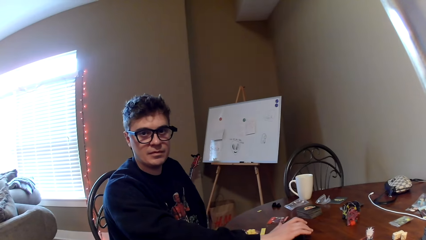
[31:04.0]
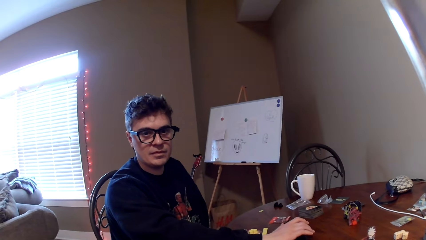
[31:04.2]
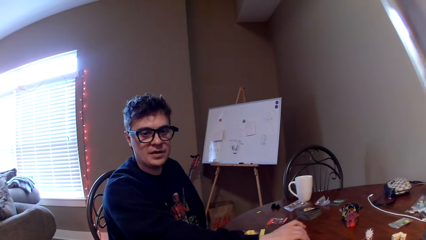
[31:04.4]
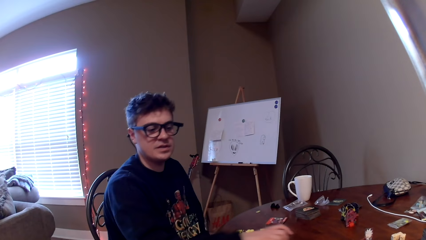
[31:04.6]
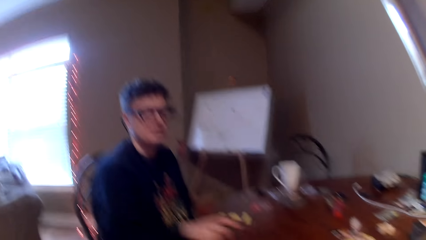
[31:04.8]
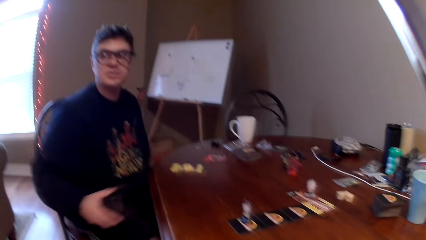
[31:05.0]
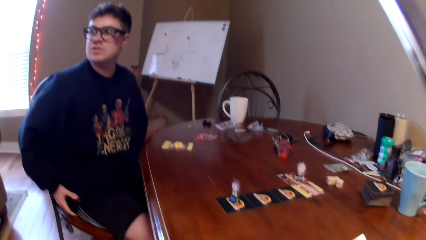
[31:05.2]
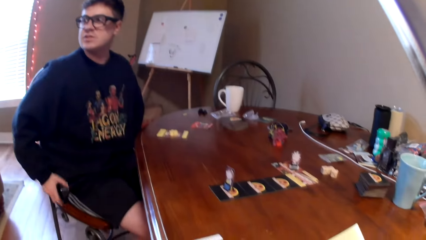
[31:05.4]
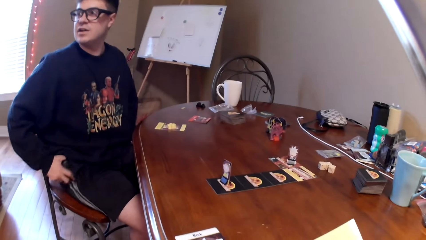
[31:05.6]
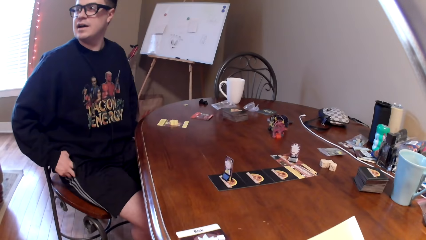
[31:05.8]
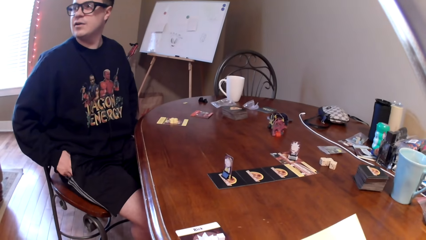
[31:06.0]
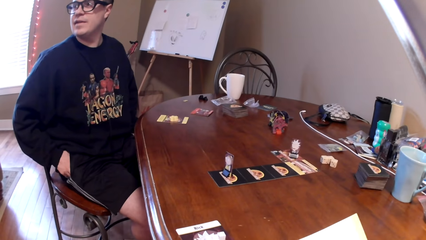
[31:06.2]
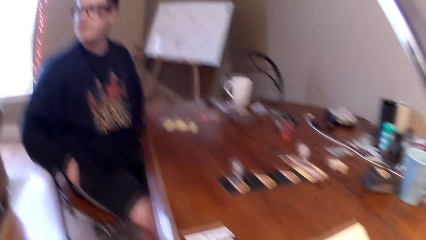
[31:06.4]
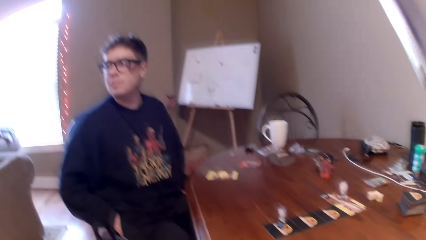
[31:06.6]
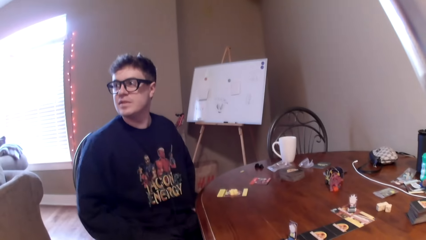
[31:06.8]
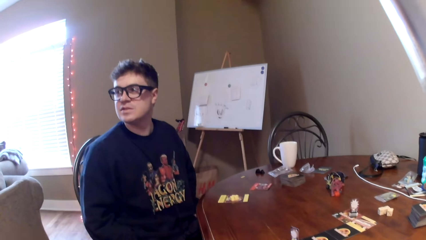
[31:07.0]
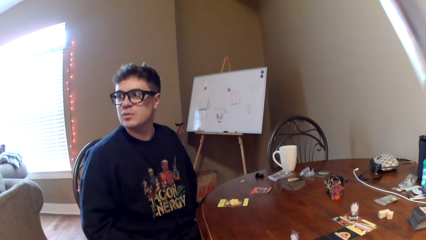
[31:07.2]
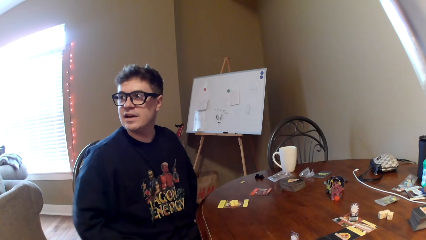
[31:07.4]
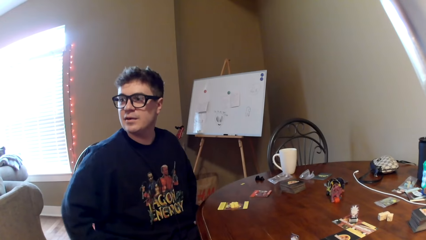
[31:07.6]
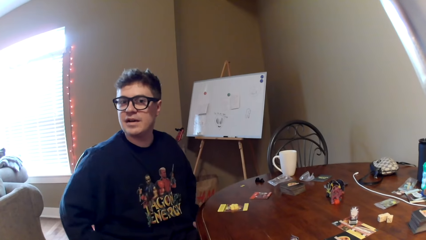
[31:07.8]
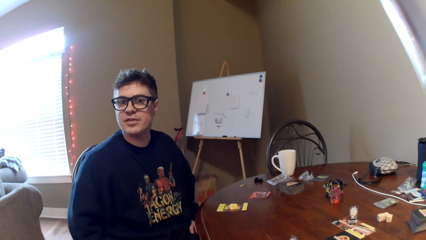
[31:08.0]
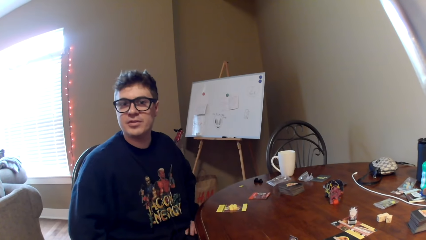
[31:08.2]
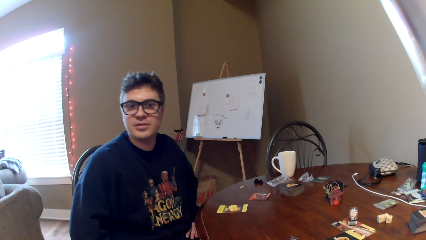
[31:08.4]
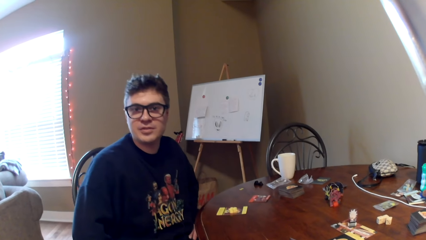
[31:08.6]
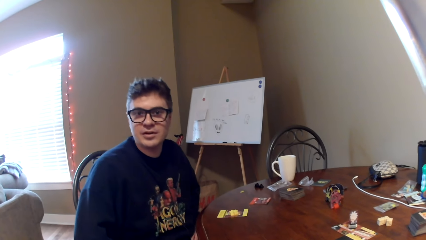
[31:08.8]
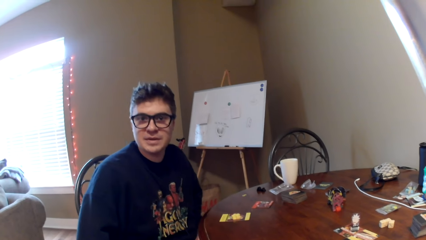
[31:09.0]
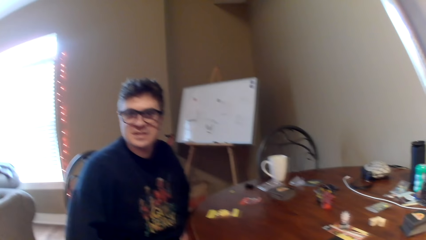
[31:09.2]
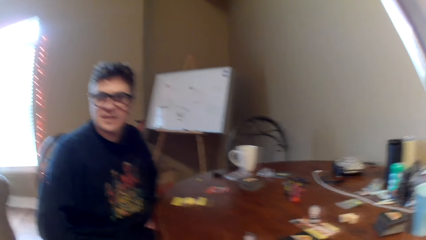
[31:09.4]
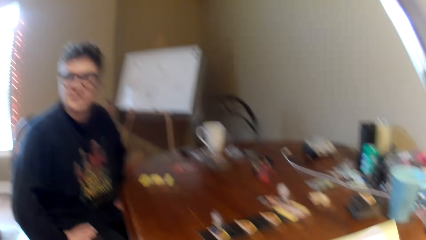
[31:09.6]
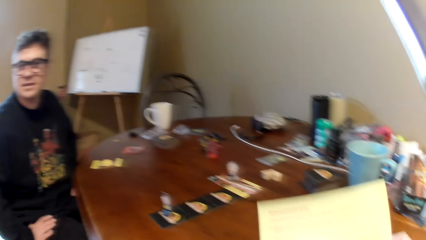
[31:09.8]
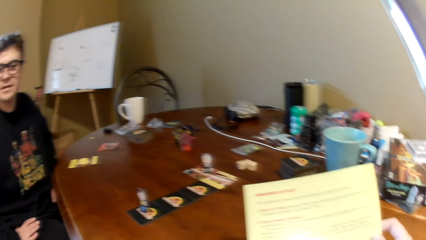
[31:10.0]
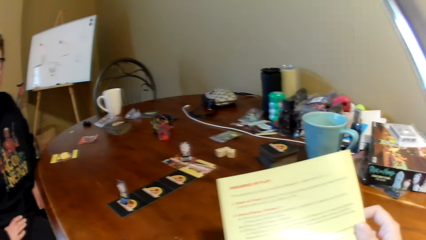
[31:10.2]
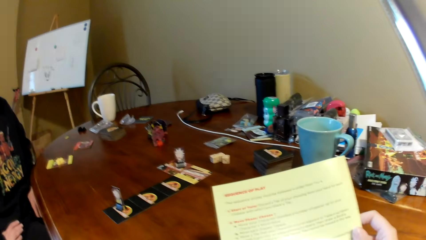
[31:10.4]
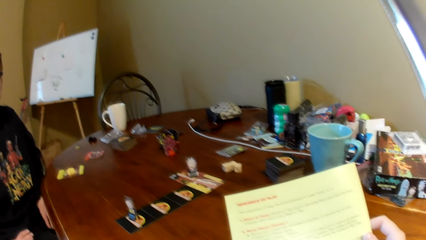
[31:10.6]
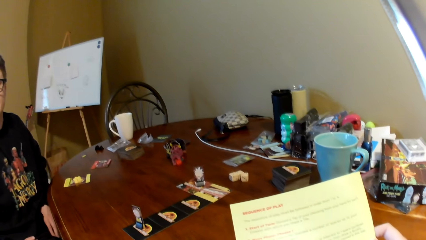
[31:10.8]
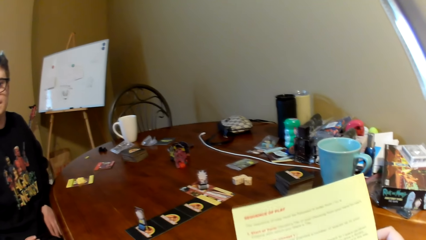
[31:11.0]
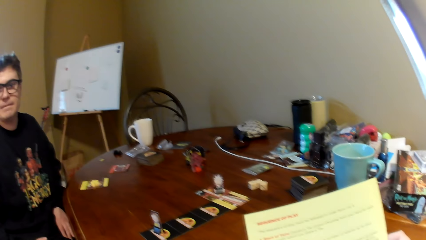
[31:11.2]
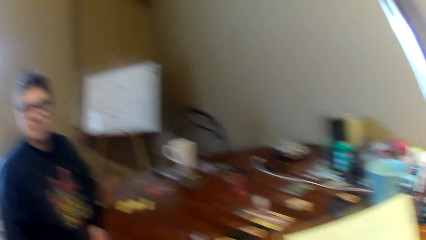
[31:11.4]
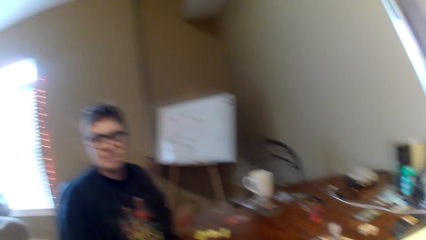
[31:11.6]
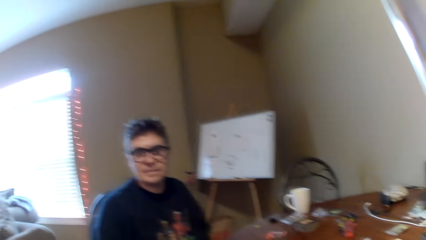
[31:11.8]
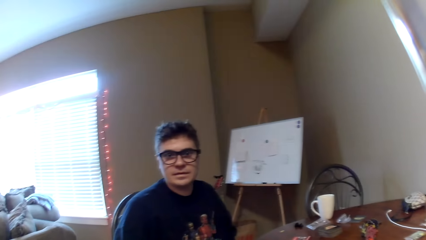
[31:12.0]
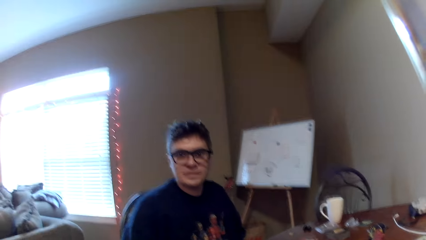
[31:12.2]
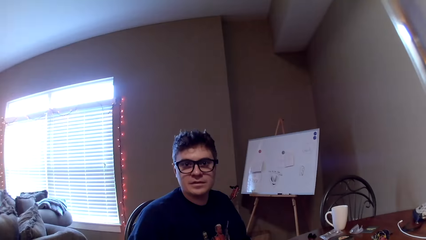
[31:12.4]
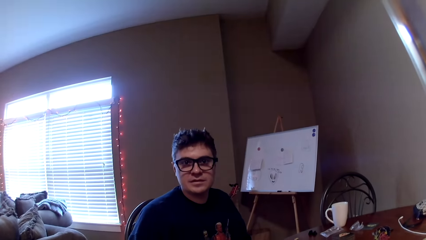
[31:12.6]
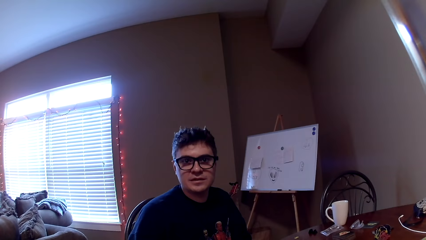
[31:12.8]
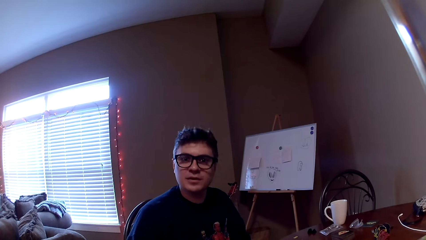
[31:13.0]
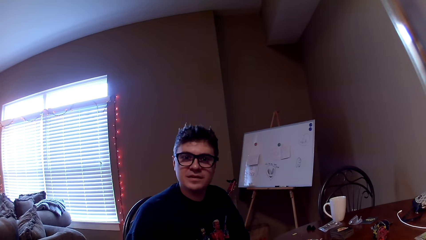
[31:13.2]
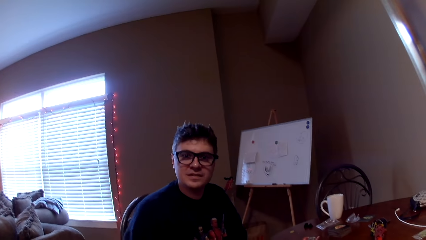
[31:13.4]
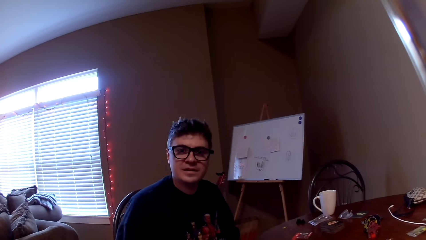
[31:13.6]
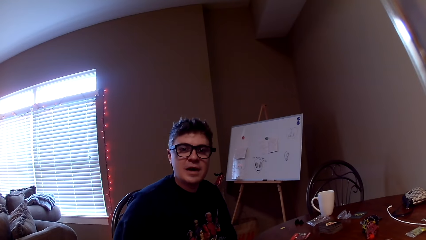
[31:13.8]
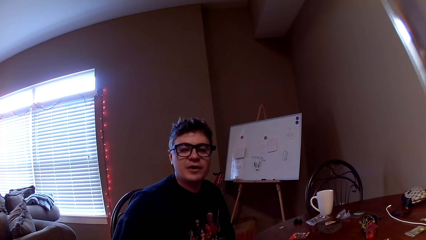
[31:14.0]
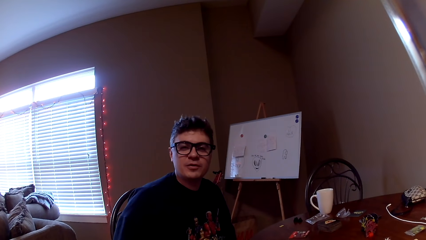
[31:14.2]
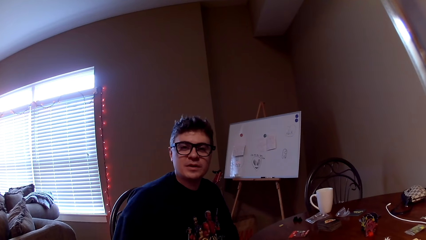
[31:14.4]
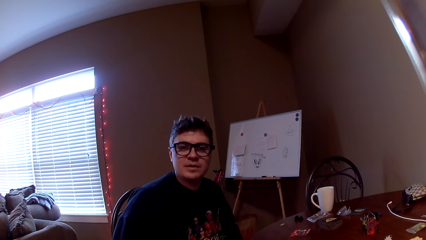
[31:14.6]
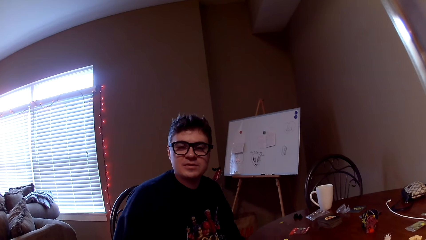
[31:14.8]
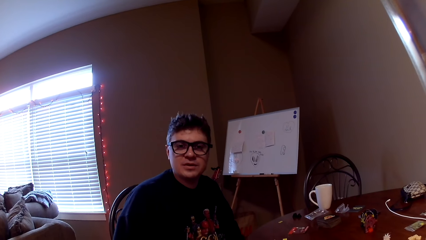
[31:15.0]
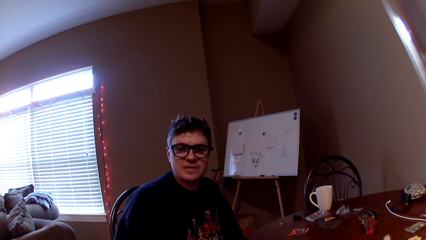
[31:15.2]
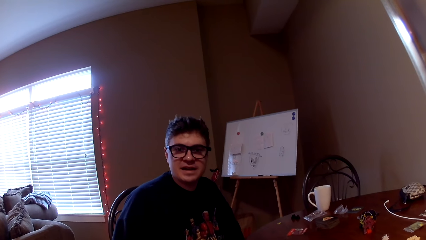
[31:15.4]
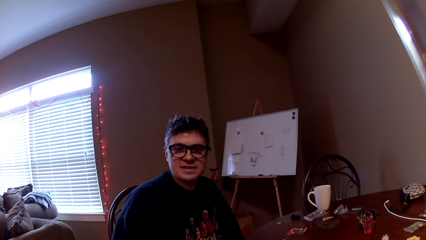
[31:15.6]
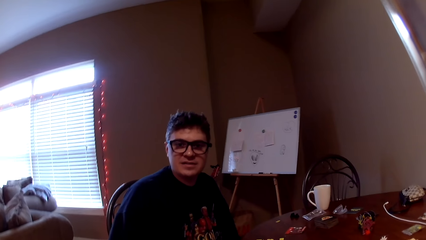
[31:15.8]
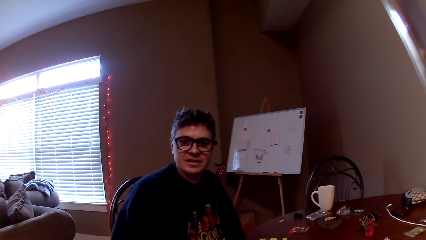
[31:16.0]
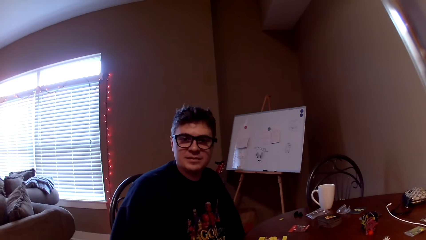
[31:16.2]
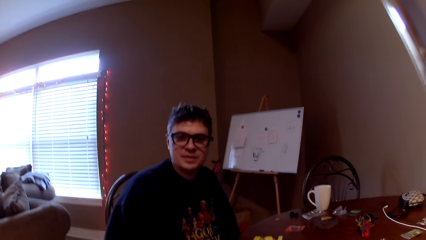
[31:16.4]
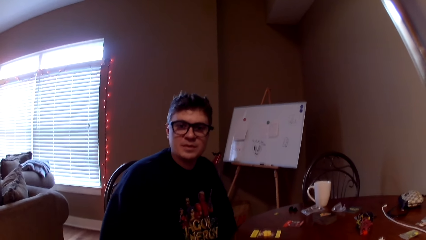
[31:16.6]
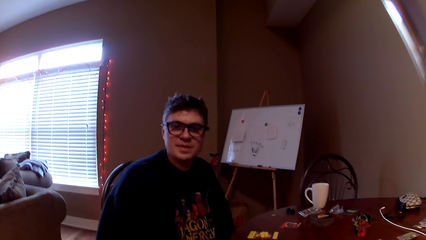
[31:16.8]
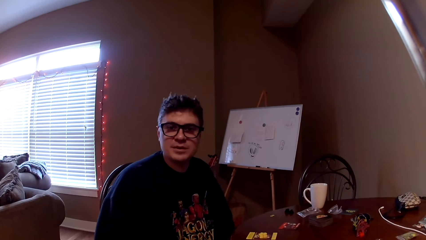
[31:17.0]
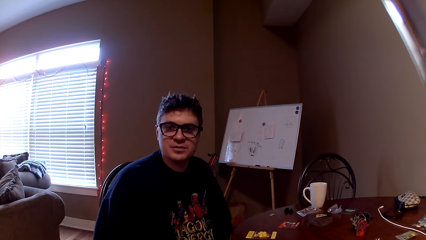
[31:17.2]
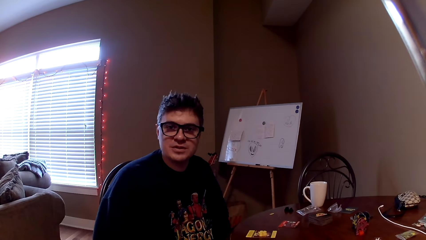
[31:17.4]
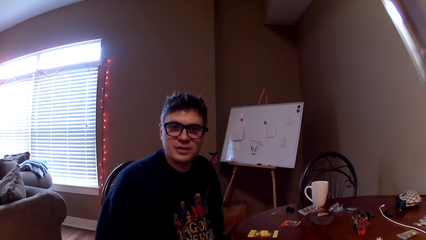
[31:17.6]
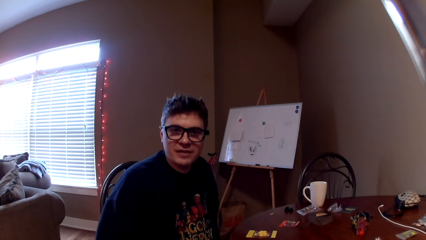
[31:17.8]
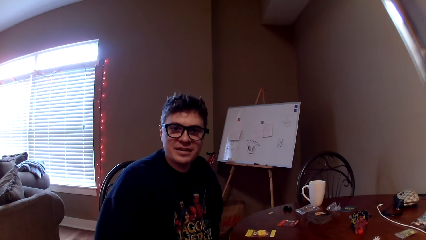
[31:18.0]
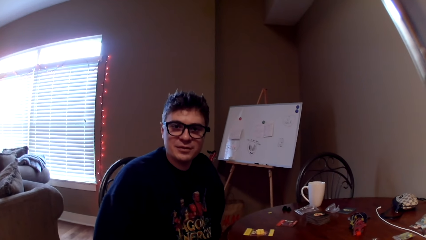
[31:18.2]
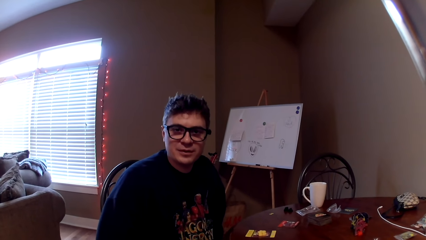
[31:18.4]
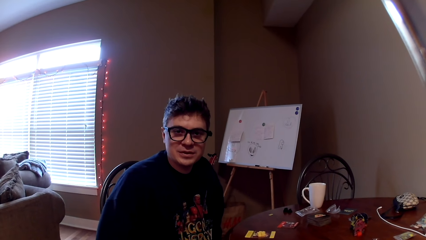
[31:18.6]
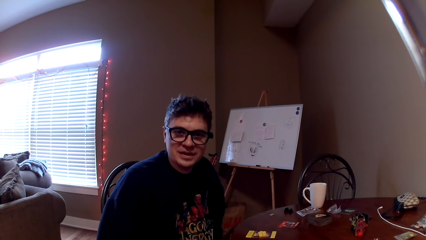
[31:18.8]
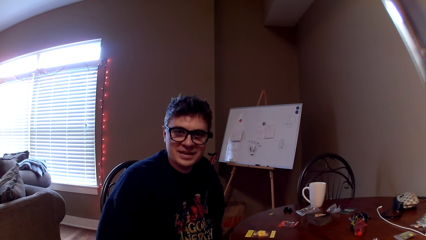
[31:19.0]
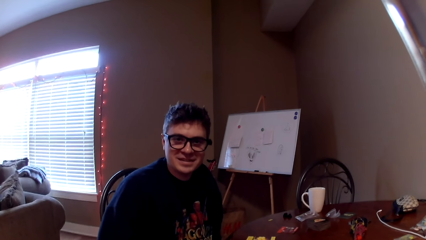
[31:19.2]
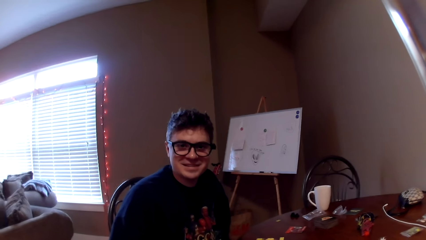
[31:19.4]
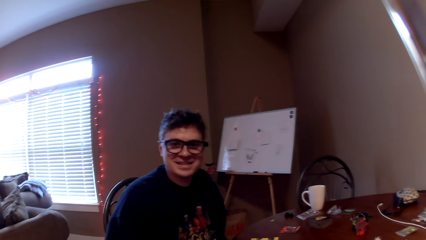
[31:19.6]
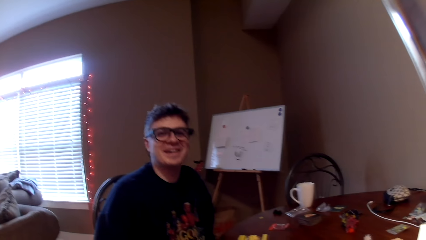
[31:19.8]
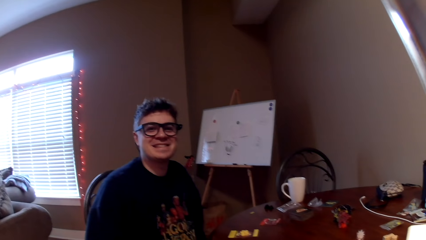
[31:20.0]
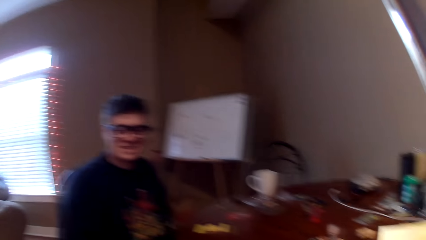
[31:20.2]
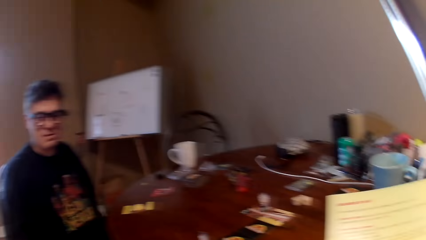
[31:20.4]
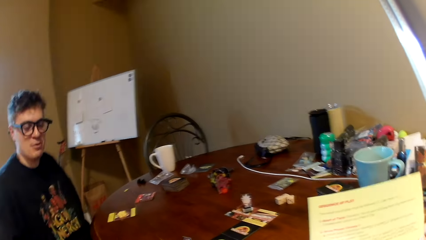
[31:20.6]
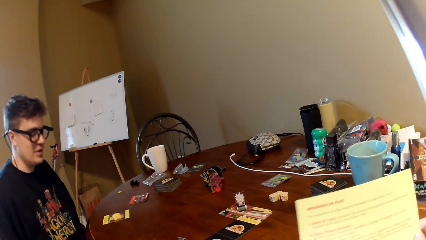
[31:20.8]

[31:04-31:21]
A man looks on the other side and puts the phone in the pocket. The man converses with the camera wearer. The camera wearer reads the paper. The man converses with the camera wearer.
